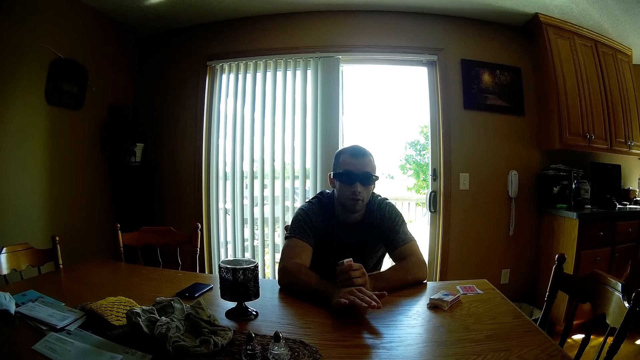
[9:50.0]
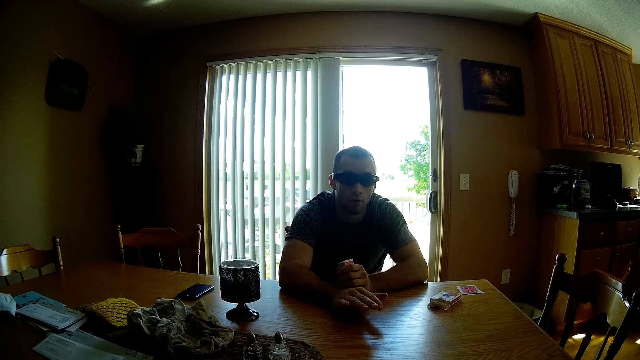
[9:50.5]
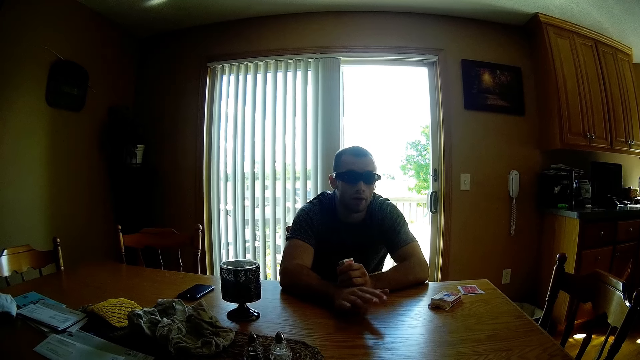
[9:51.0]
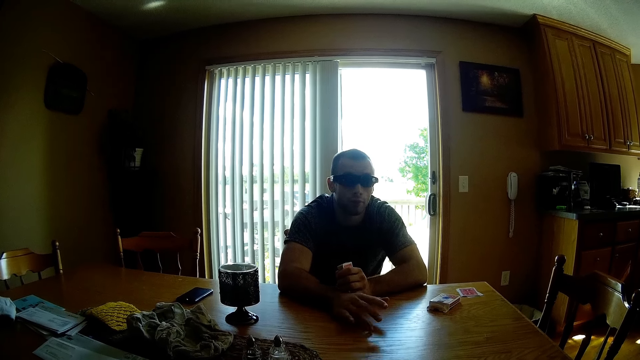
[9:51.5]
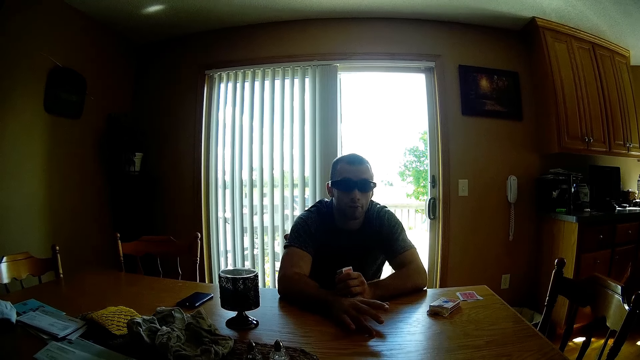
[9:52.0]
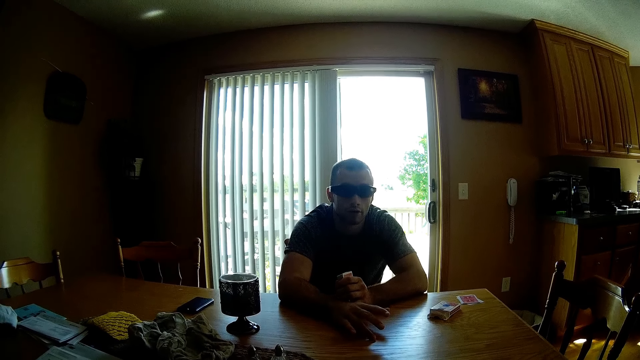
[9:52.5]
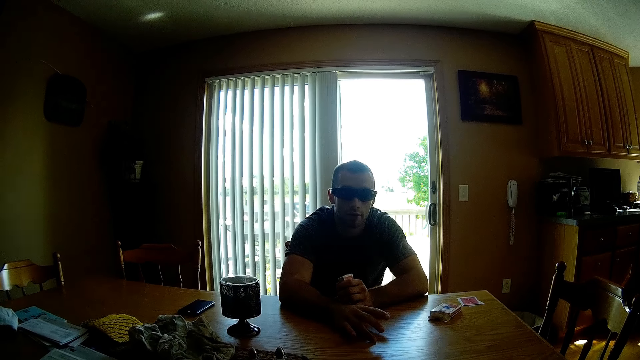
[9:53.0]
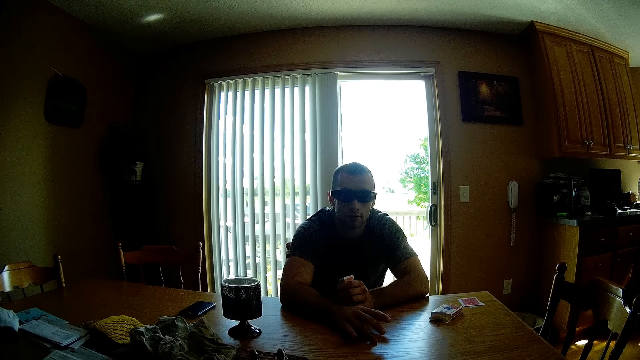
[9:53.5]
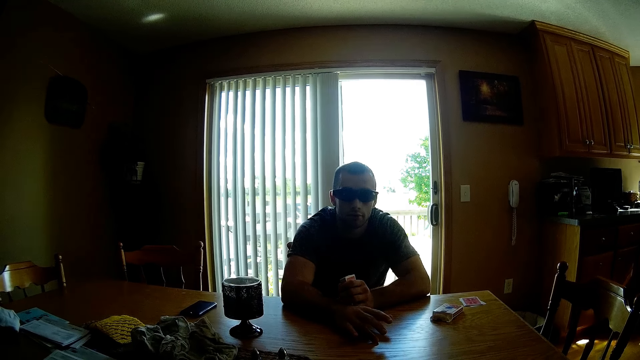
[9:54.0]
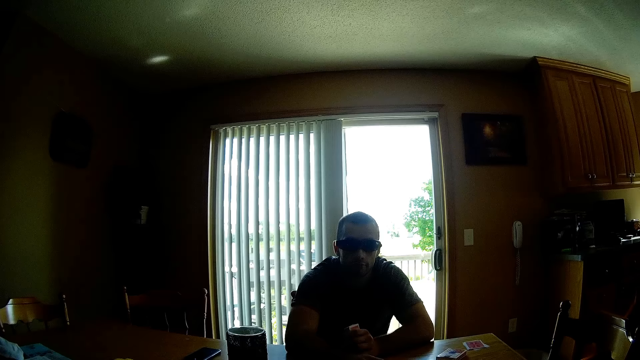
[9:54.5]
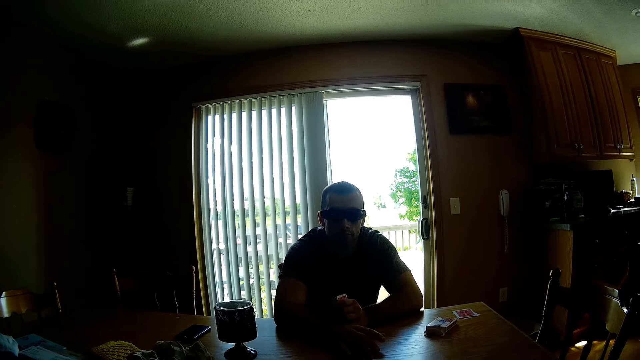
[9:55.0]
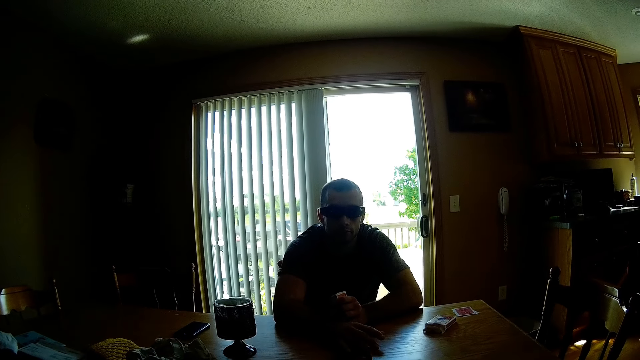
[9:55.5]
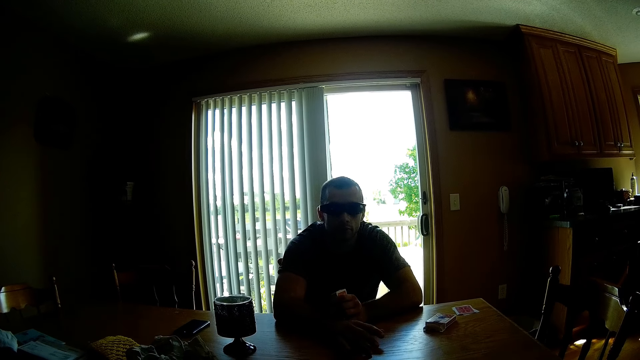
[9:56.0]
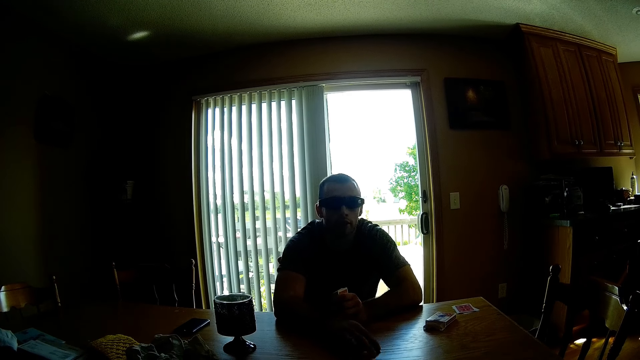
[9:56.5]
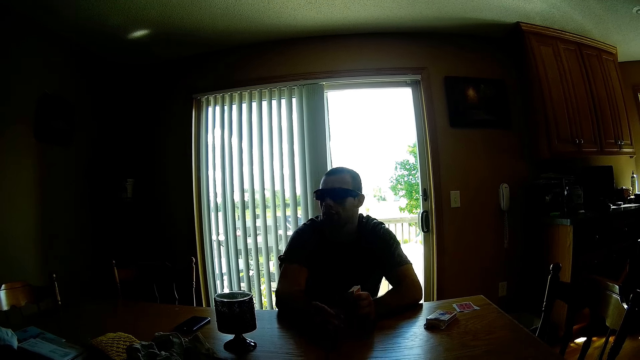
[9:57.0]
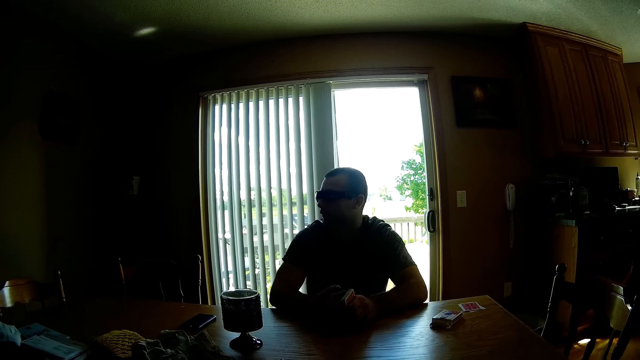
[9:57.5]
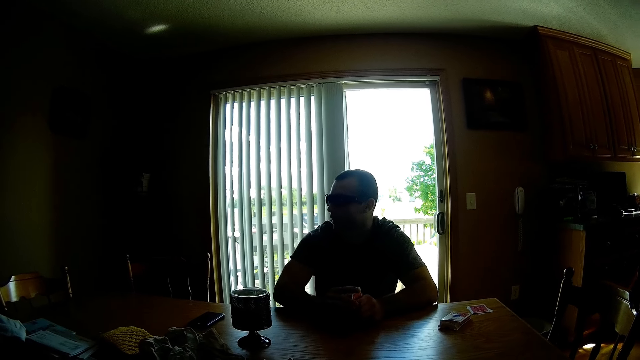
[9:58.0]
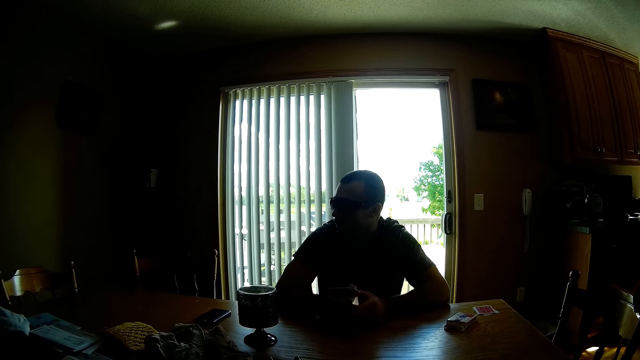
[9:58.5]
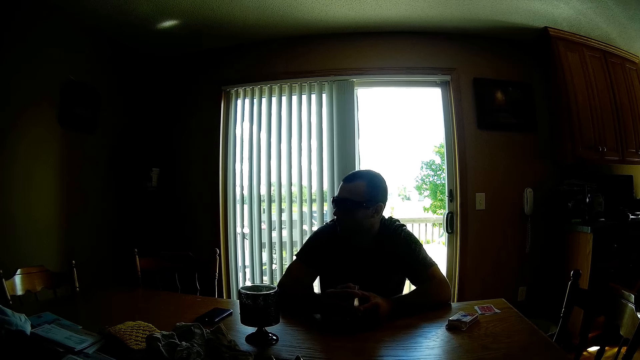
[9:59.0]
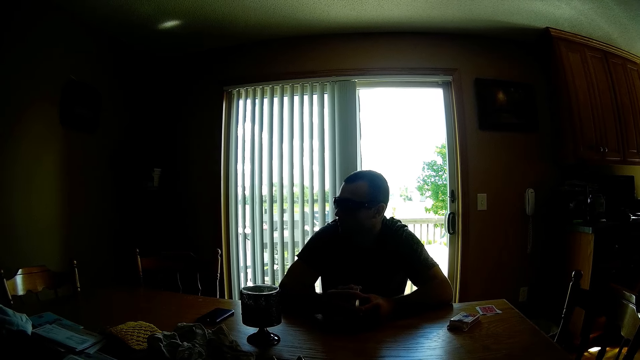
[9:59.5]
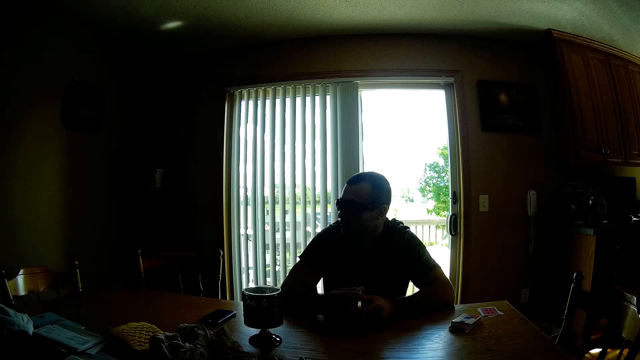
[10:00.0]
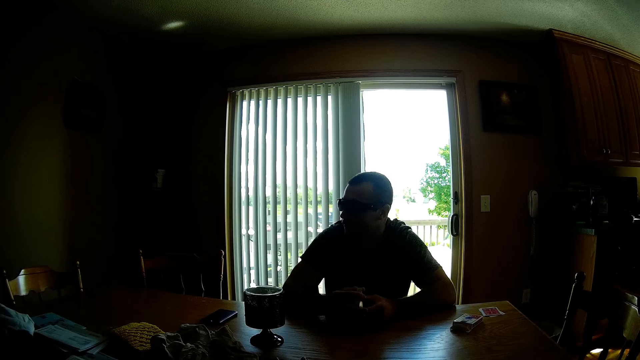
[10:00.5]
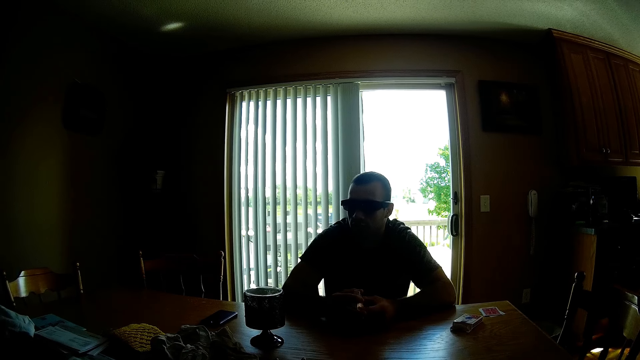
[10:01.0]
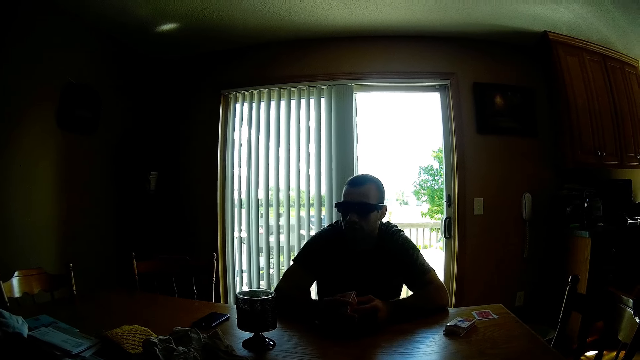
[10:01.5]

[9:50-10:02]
The camera wearer responds to the man.

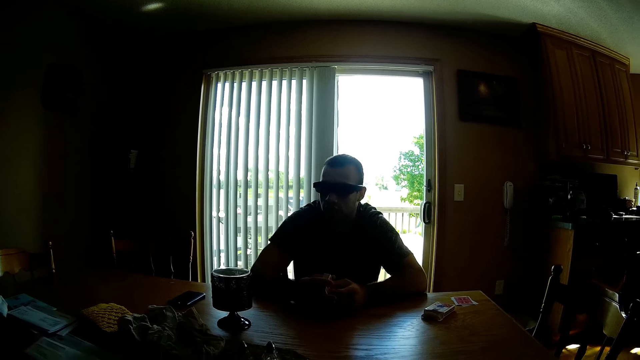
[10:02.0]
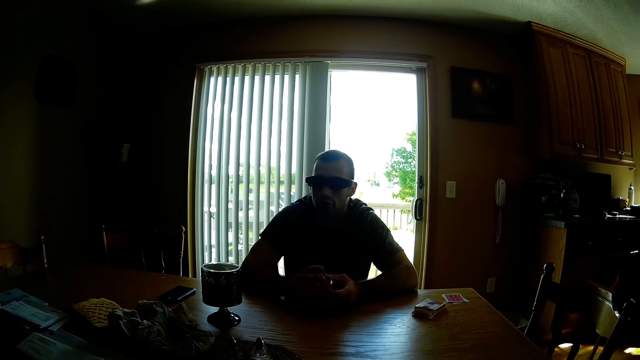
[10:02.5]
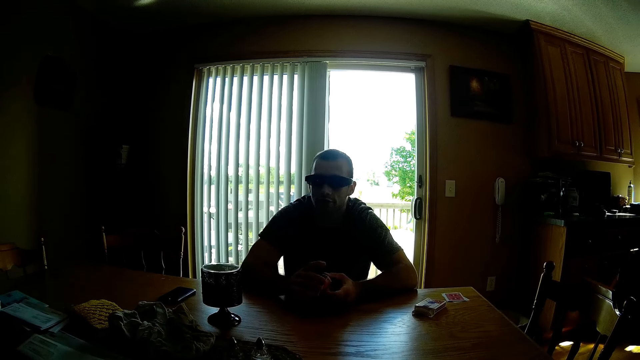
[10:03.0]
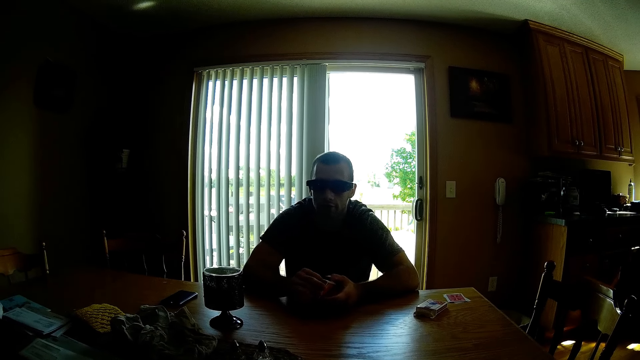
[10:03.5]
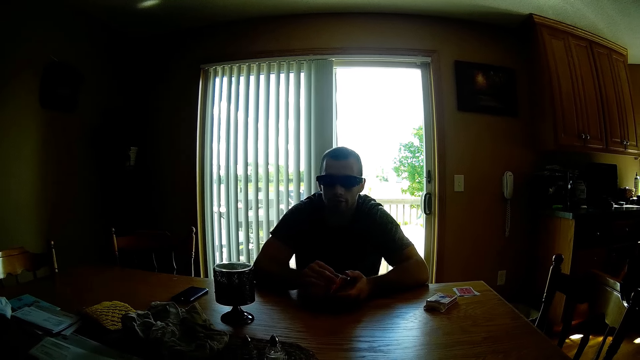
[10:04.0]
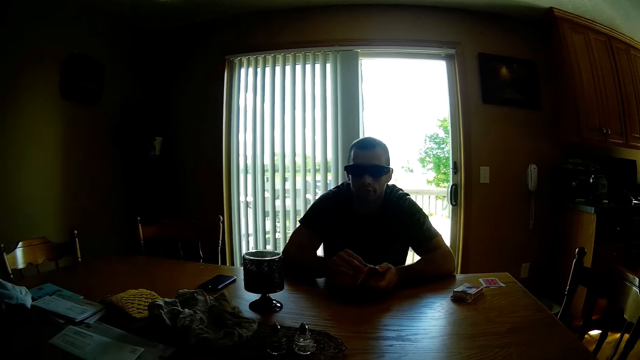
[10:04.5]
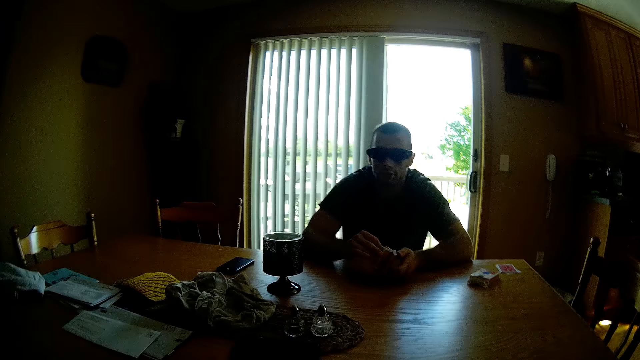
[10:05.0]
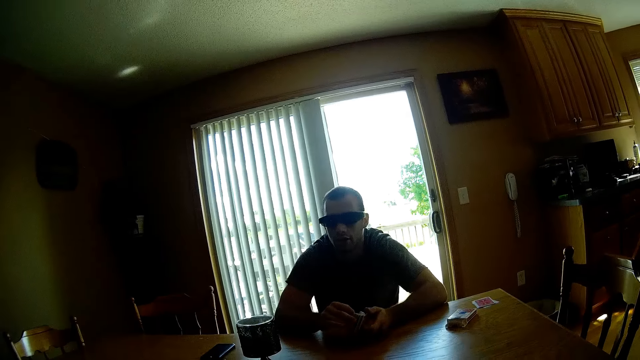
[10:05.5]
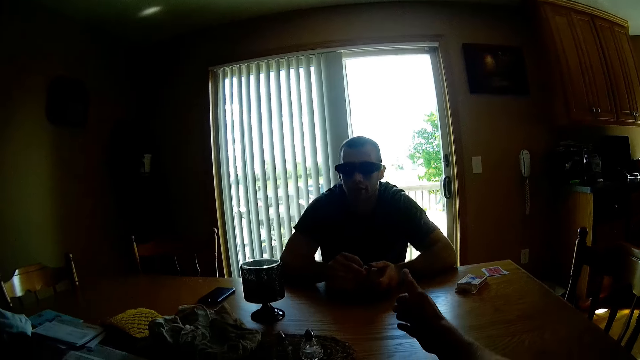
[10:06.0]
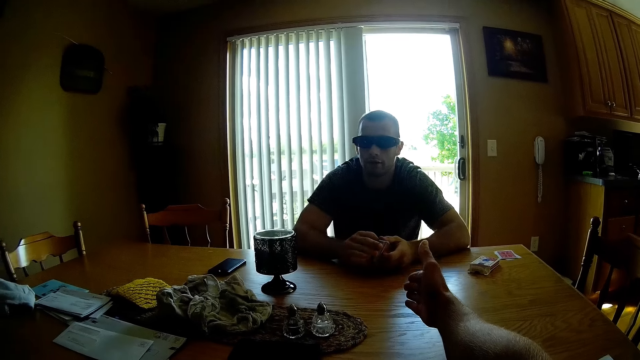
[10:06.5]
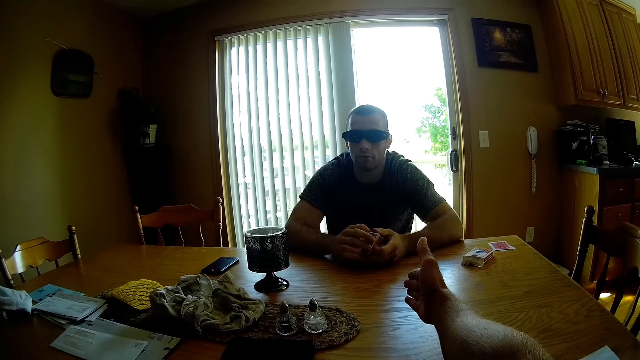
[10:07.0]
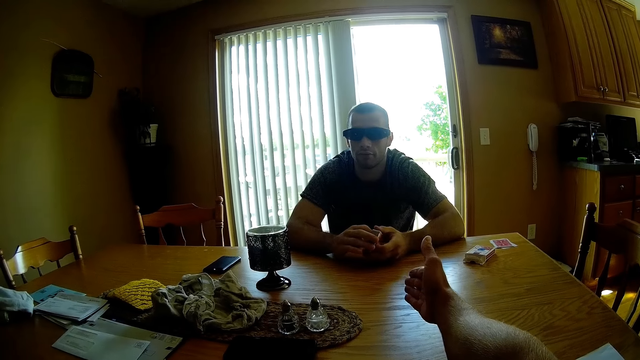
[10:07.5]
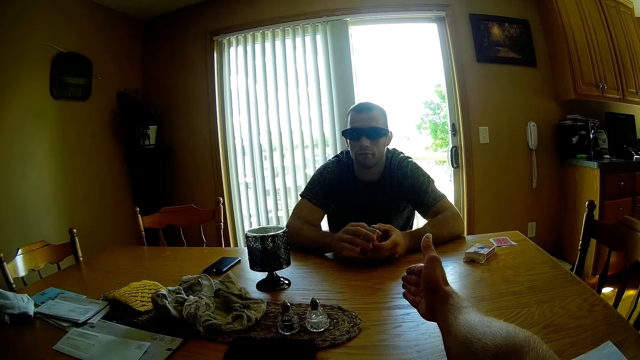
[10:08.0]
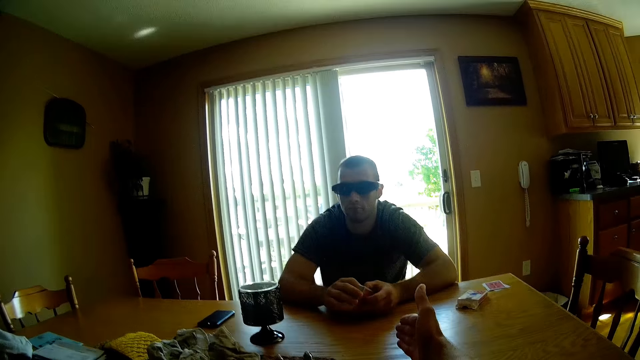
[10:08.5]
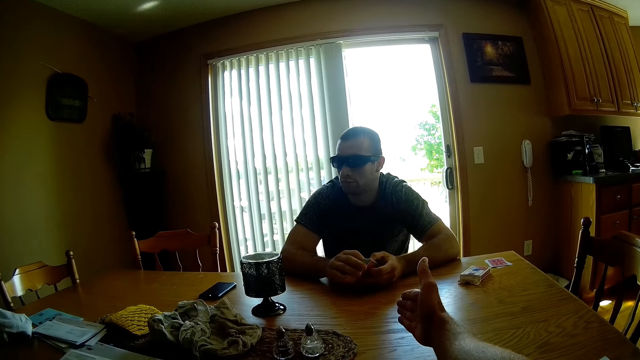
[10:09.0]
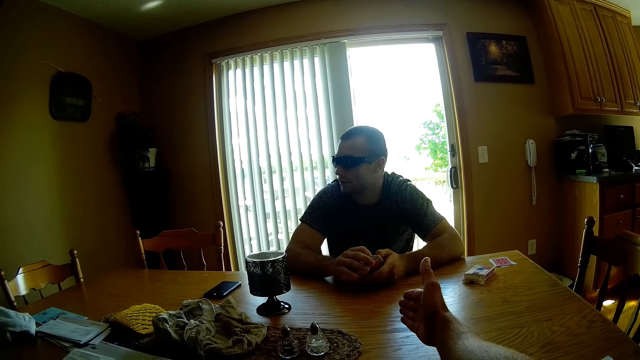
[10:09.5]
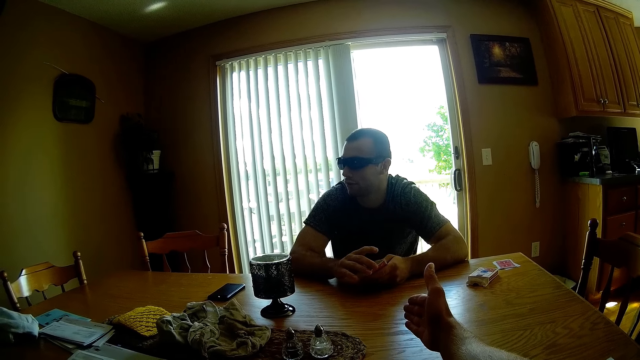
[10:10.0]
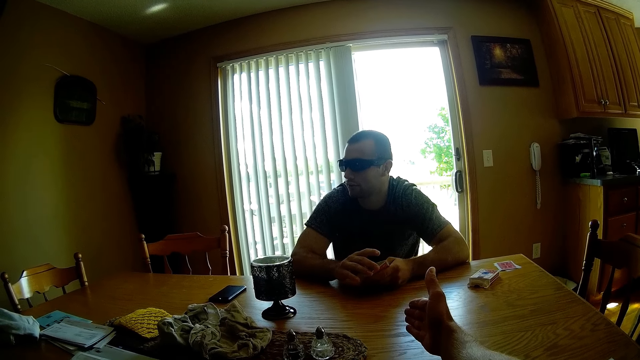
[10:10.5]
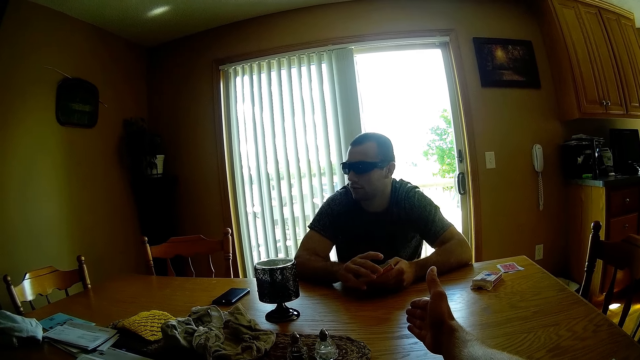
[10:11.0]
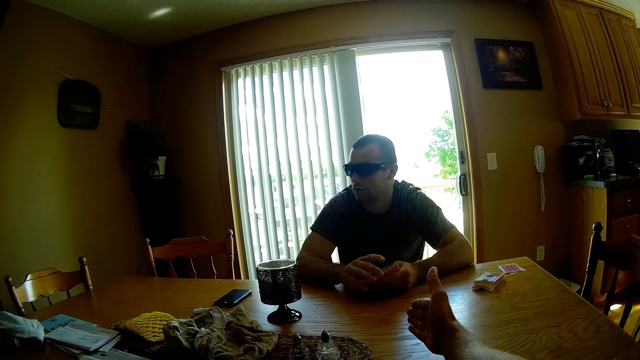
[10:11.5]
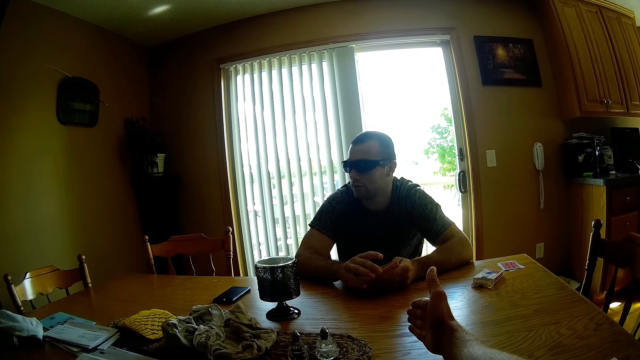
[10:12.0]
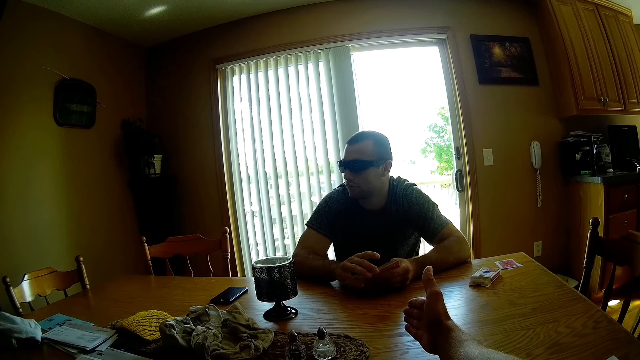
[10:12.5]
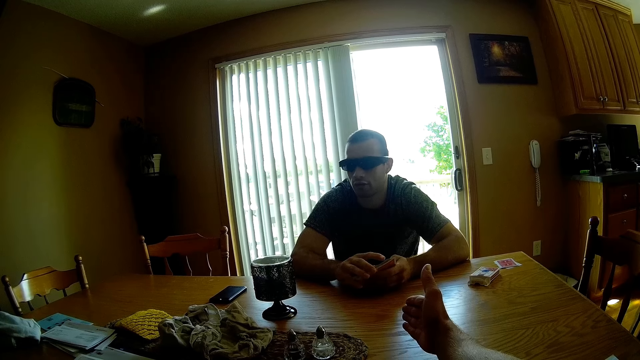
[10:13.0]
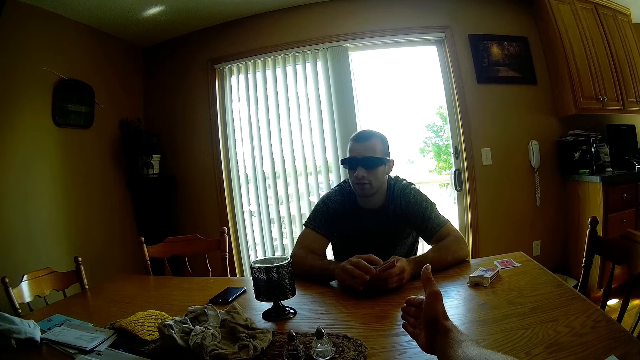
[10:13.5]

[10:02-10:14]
The camera wearer points with his right hand. The lady converses with the camera wearer and the man.
